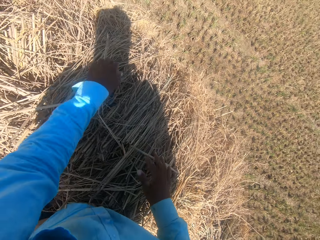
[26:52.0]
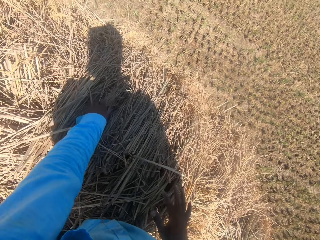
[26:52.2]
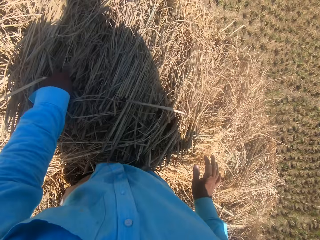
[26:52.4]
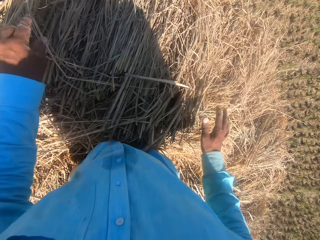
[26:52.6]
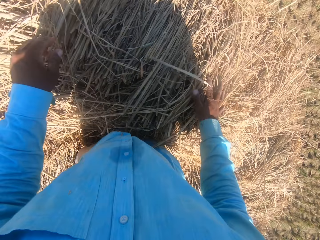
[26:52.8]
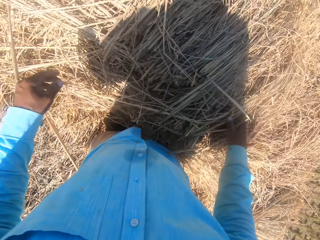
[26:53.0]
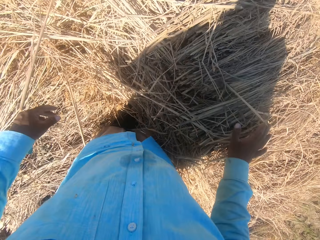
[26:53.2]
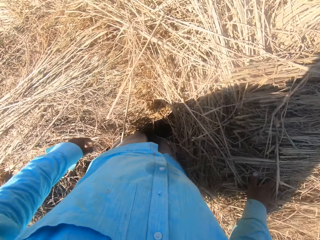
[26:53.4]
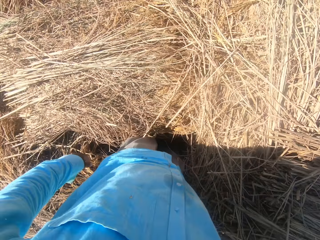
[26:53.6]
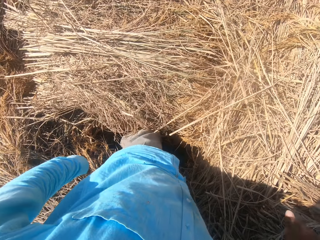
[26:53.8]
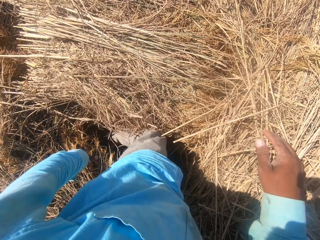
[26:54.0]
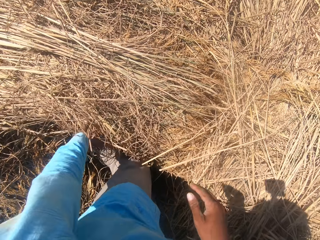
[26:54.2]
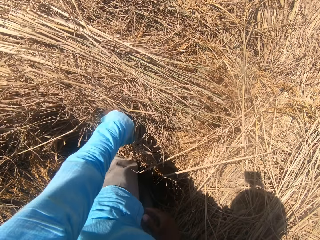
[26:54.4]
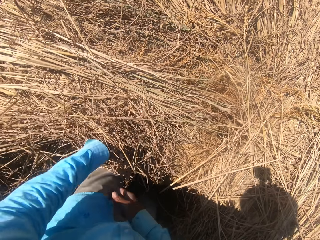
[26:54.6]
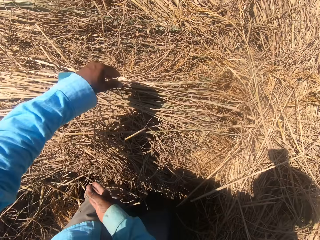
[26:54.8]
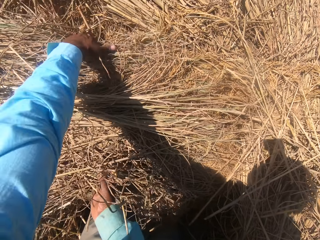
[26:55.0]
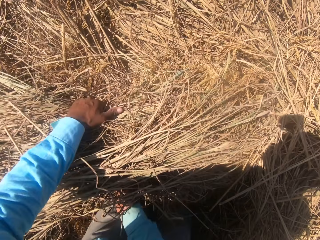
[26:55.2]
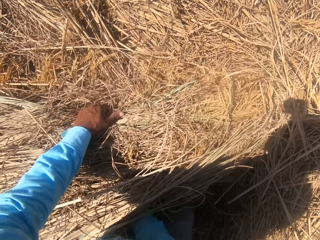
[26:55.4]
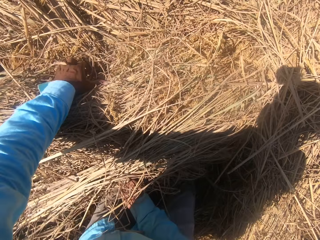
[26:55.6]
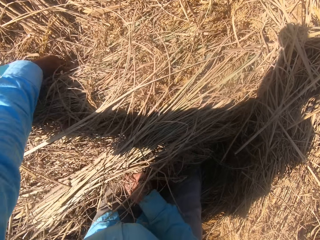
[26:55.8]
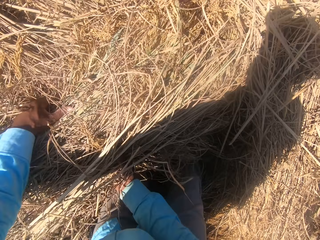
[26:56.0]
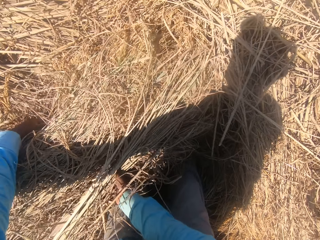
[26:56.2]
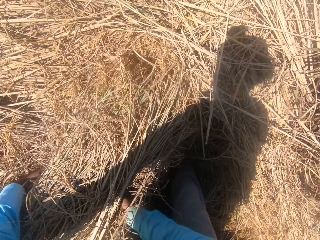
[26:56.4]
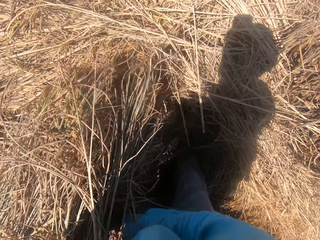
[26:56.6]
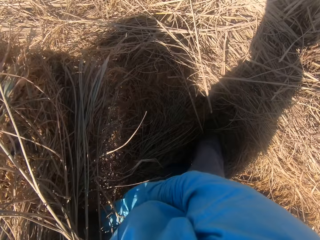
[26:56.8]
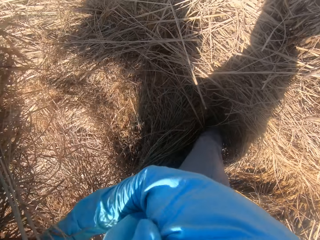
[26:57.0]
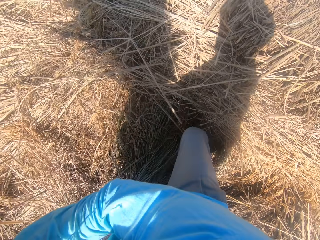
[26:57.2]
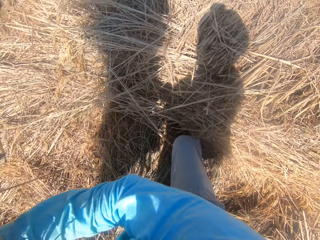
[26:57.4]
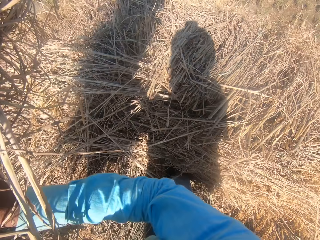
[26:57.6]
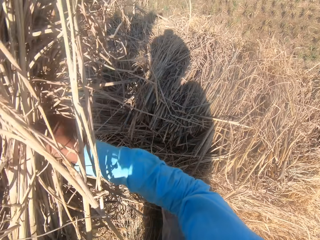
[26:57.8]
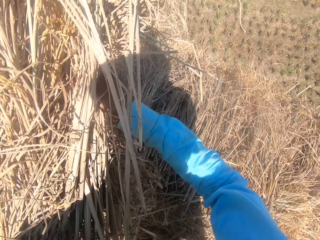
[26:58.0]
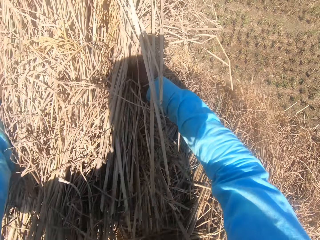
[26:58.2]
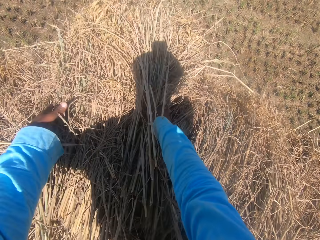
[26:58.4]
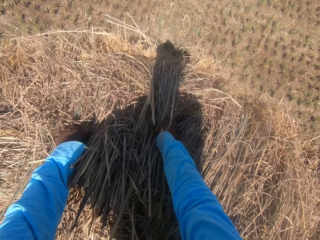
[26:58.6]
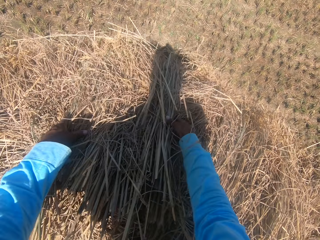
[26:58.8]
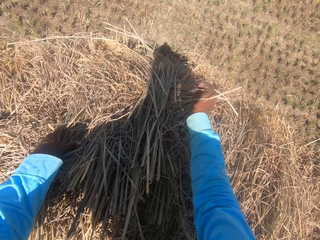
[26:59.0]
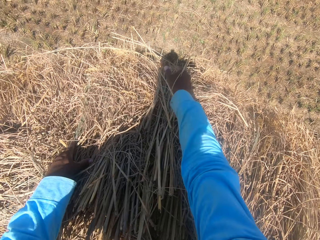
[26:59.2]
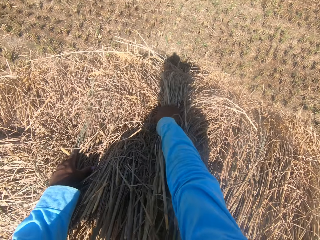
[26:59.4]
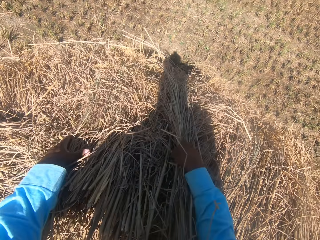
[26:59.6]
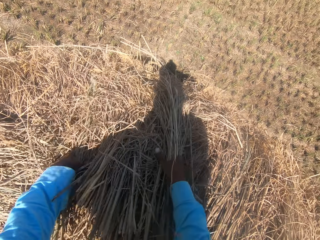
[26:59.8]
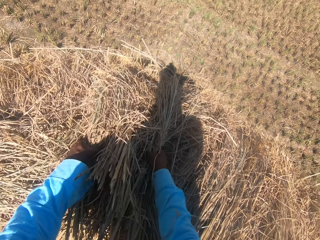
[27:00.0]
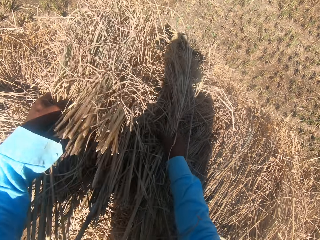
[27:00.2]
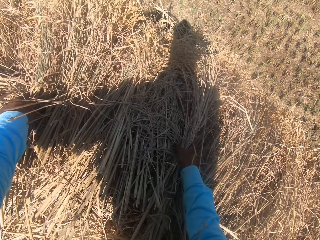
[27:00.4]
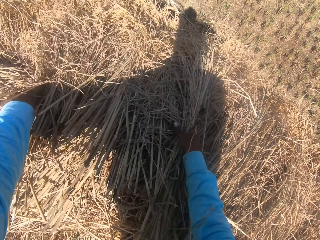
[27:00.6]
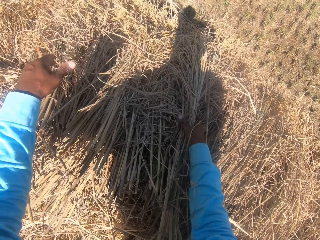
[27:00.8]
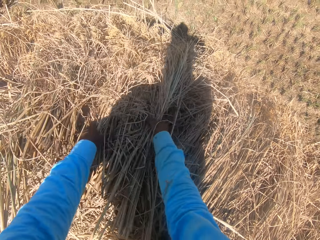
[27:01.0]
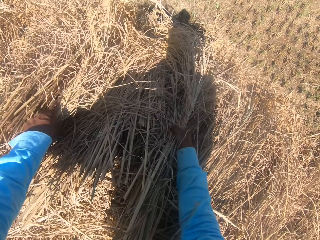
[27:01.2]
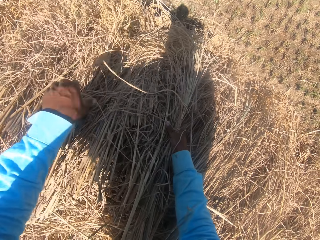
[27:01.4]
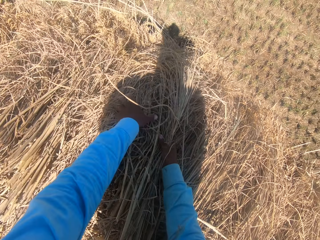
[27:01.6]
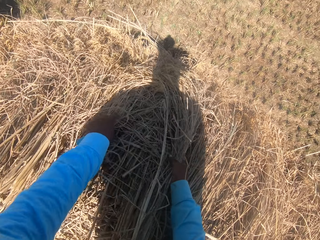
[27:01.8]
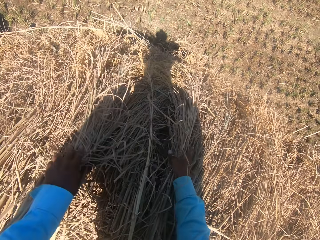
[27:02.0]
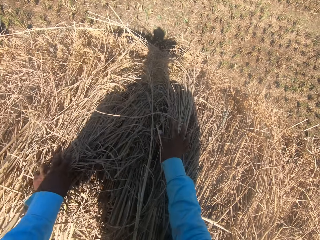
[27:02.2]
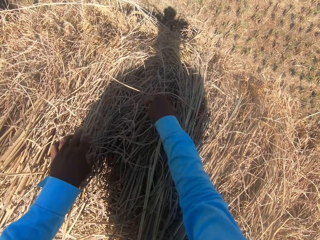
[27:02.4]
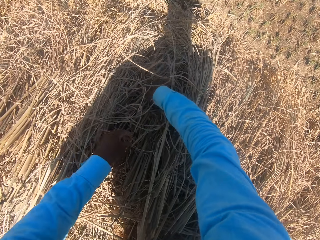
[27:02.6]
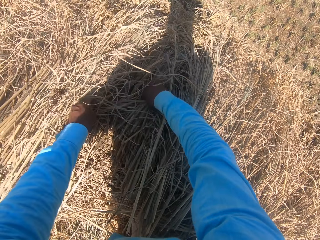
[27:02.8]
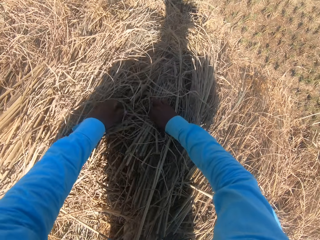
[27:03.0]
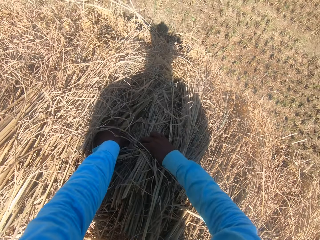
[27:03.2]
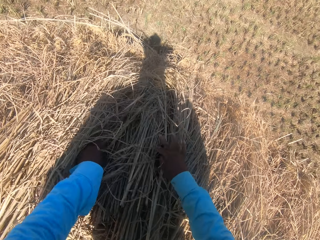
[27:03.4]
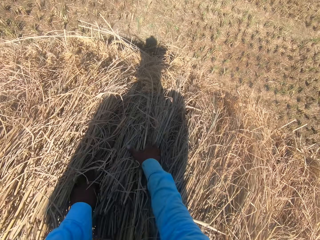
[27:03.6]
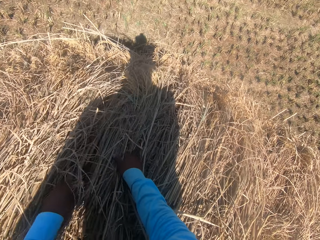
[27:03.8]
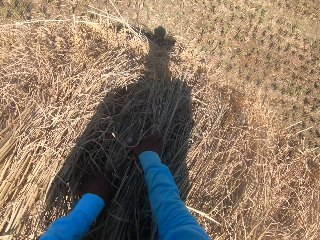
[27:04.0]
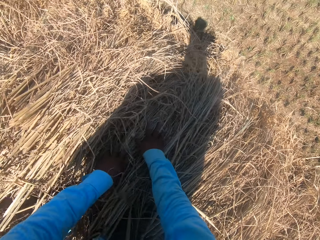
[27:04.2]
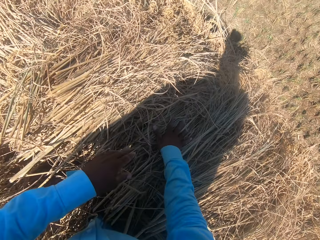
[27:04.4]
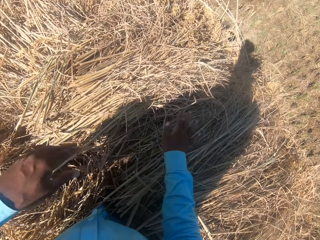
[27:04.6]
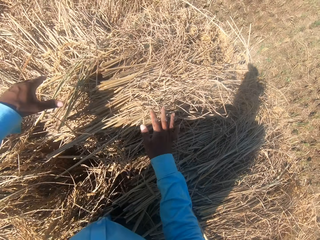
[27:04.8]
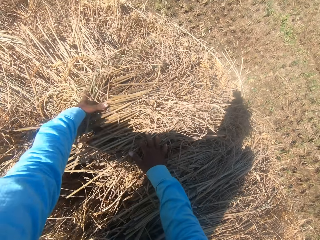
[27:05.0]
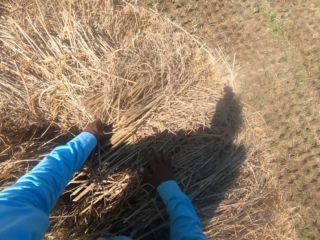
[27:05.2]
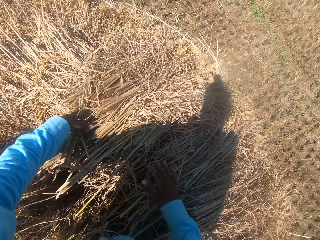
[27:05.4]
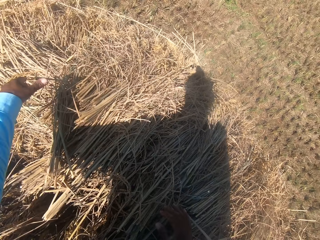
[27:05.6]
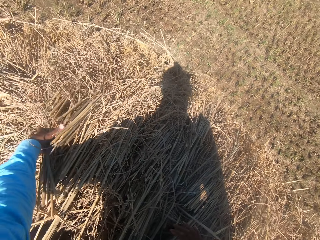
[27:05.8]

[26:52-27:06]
The camera wearer holds a roll of dry grass. They adjust the dry grass.

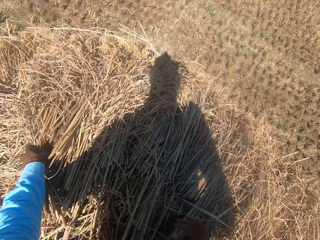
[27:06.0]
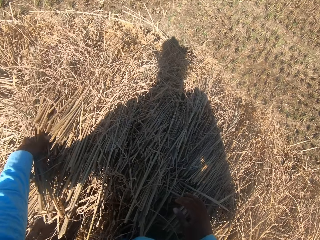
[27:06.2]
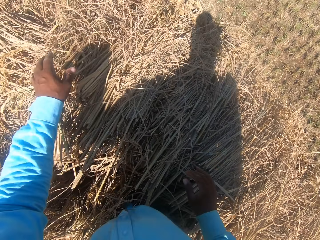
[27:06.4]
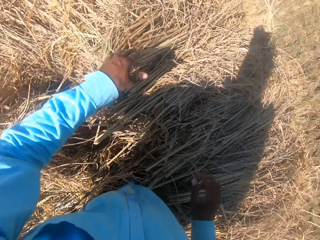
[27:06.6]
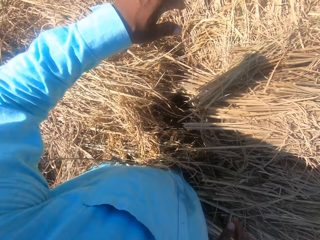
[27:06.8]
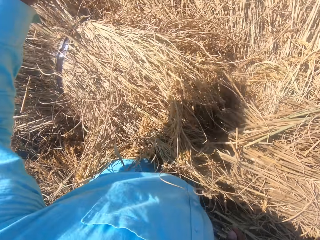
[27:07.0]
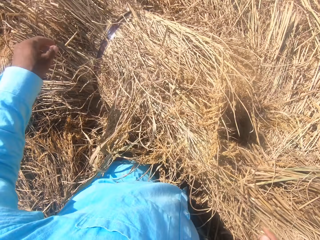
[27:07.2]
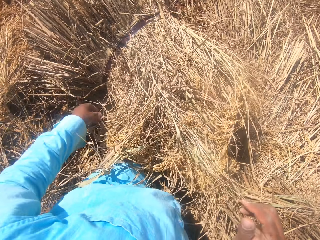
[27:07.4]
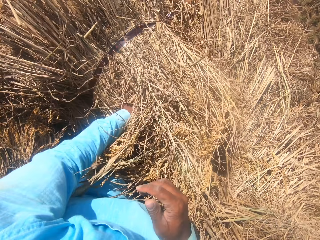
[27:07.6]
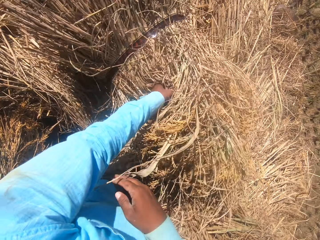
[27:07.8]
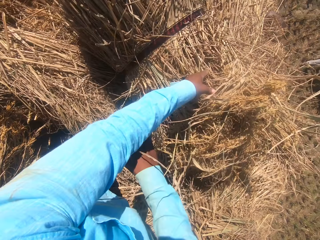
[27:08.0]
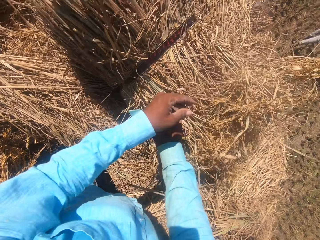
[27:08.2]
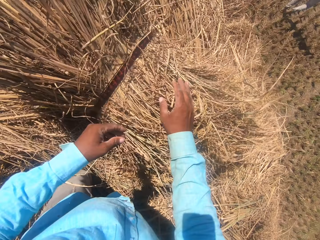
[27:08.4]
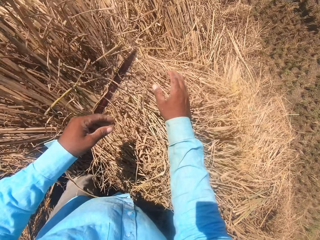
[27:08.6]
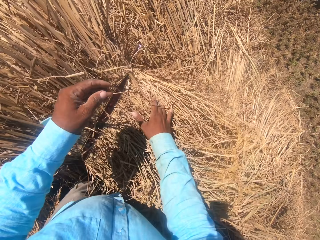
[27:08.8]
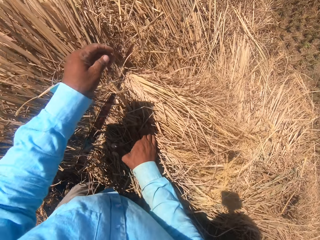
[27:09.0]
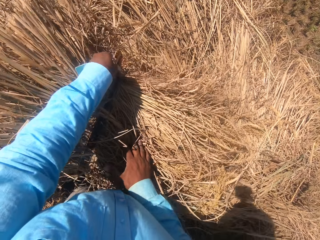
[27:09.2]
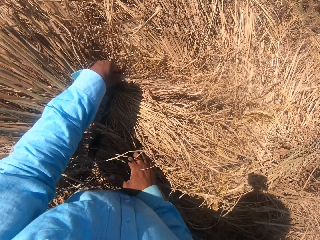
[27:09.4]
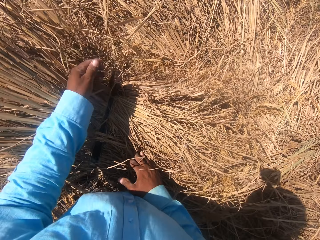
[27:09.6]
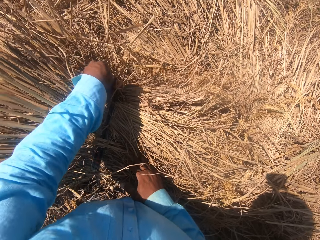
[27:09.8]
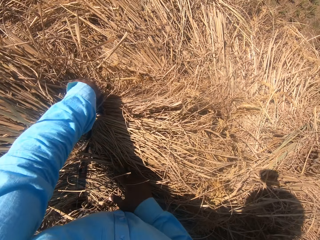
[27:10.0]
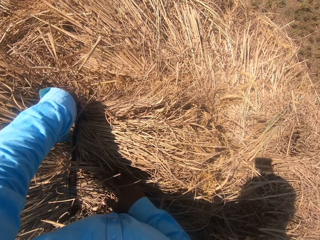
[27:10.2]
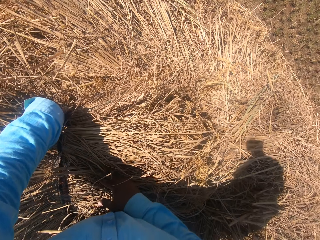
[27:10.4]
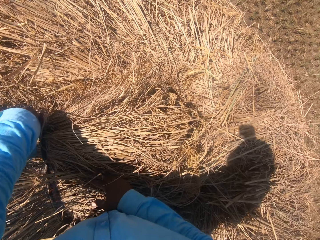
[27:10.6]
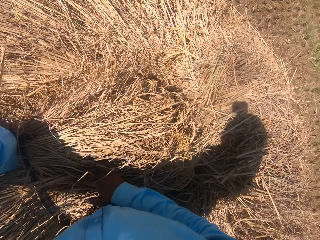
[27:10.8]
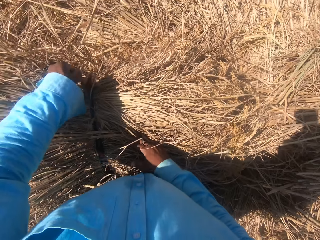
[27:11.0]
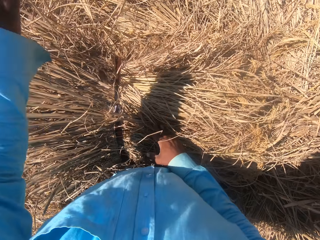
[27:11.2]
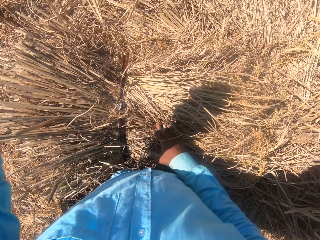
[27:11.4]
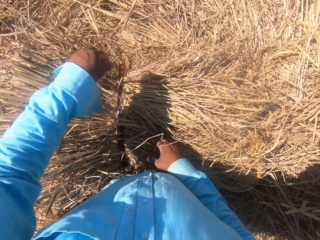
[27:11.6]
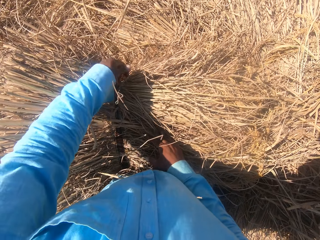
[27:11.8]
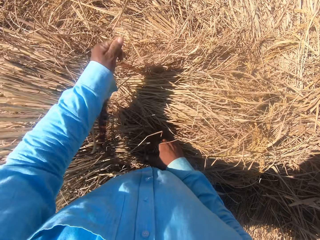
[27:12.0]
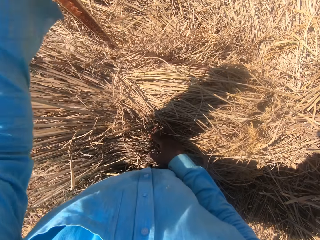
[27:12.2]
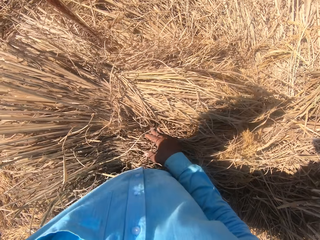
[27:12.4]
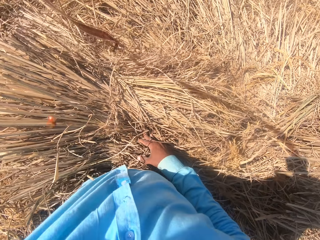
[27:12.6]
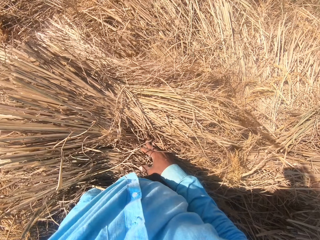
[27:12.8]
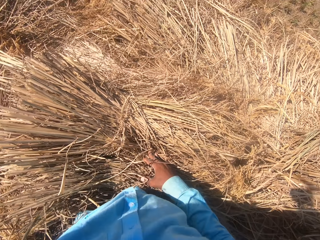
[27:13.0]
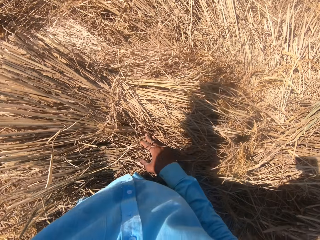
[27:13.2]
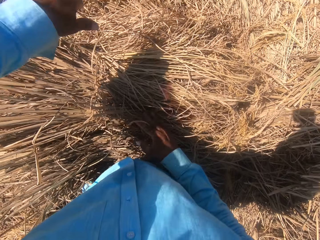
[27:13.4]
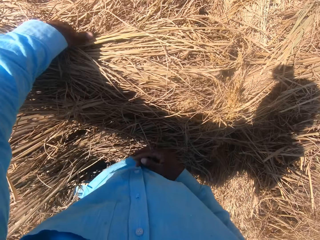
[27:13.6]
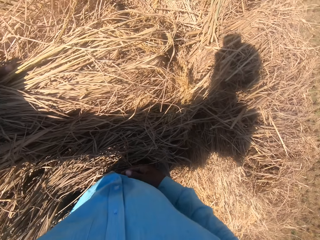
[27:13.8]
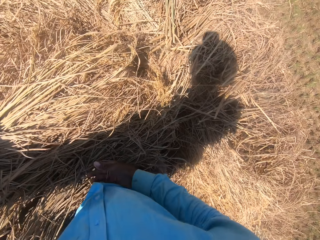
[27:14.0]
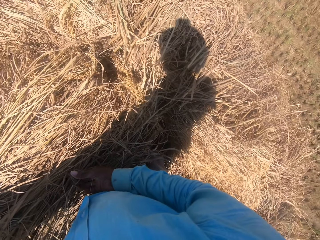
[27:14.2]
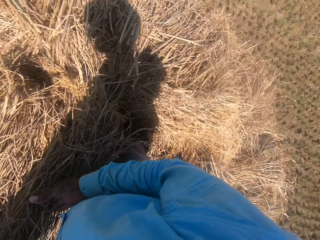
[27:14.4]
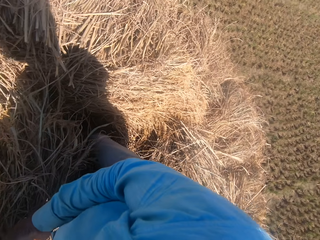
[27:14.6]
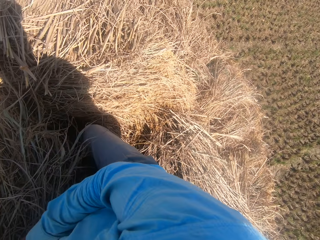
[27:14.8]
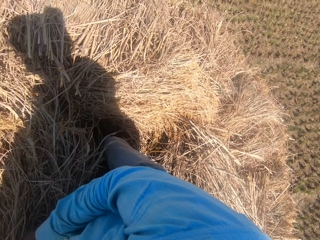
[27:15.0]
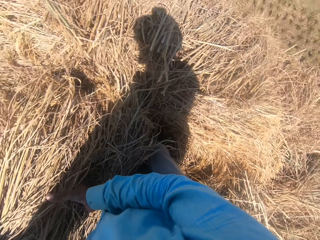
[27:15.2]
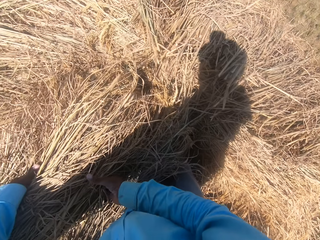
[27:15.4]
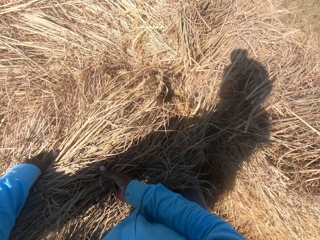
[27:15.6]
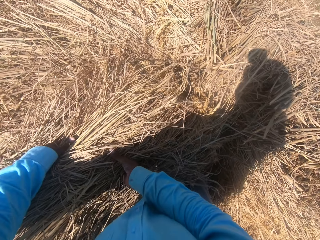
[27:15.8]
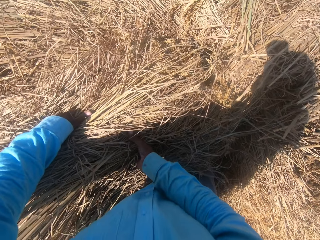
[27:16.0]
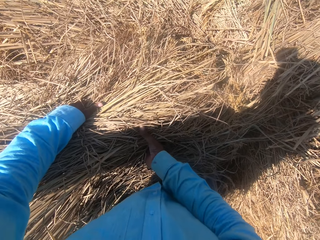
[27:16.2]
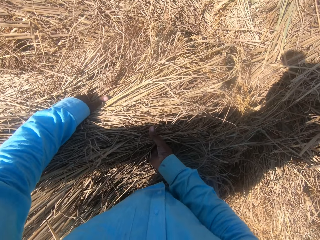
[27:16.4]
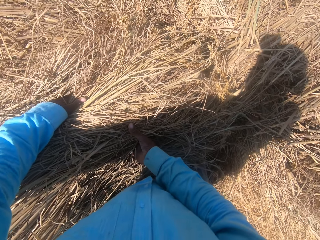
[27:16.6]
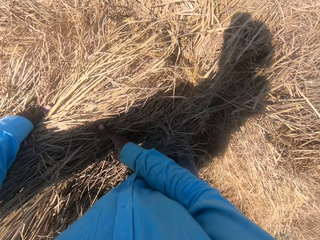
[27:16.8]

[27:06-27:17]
The camera wearer loosens the rope on the straw grass with his left hand. He unties the roll of grass. He tosses the rope on the floor with his left hand. He moves the straw grass on the floor with his hands.
